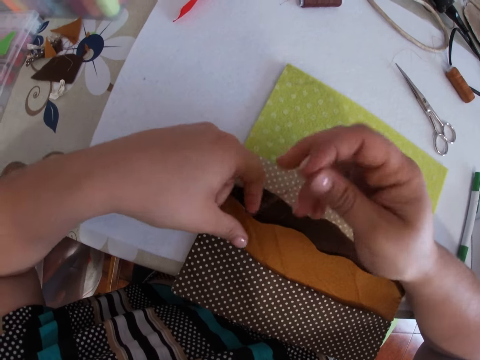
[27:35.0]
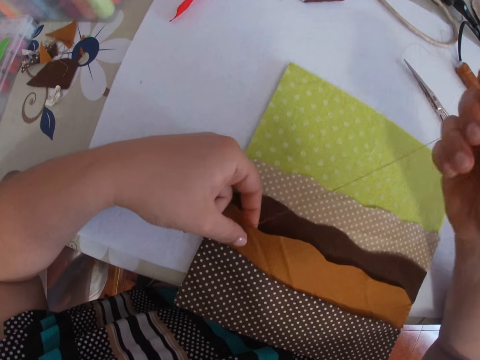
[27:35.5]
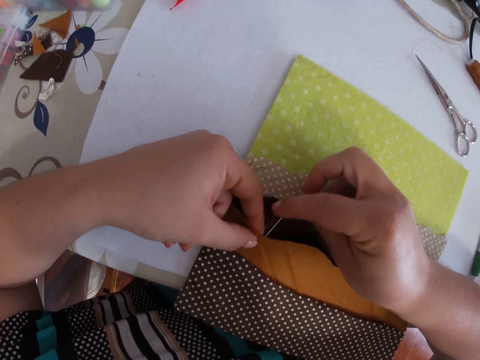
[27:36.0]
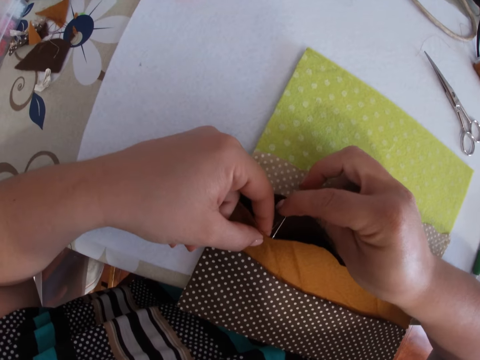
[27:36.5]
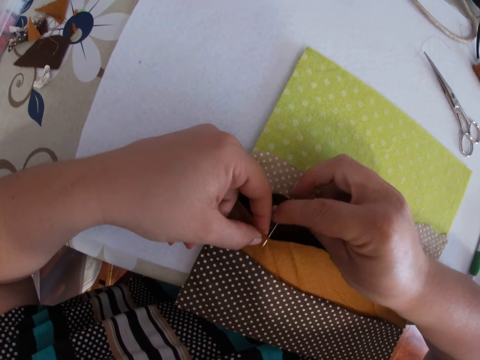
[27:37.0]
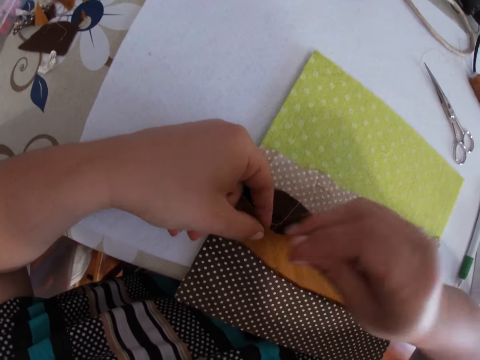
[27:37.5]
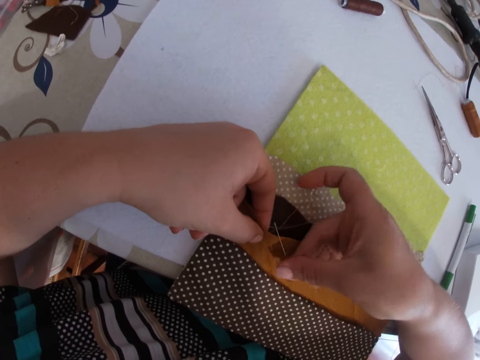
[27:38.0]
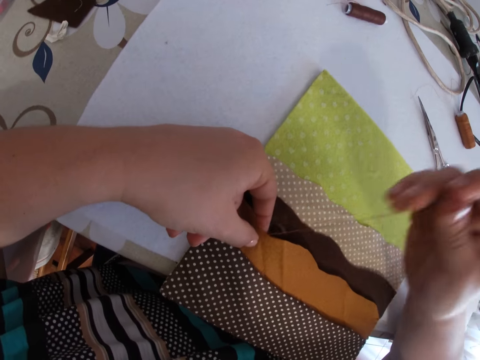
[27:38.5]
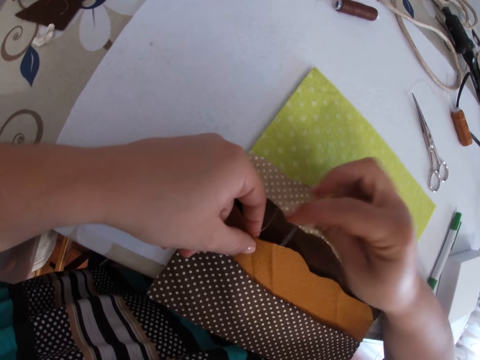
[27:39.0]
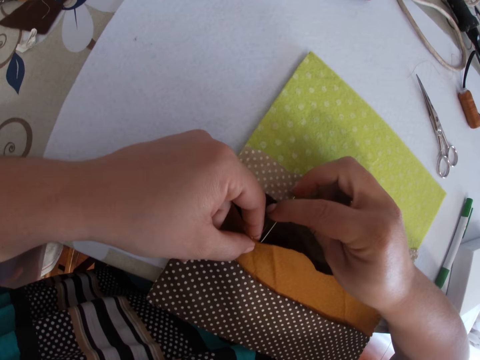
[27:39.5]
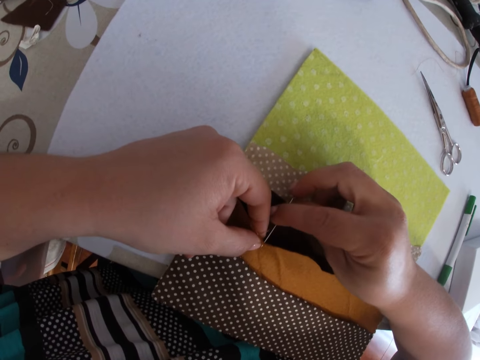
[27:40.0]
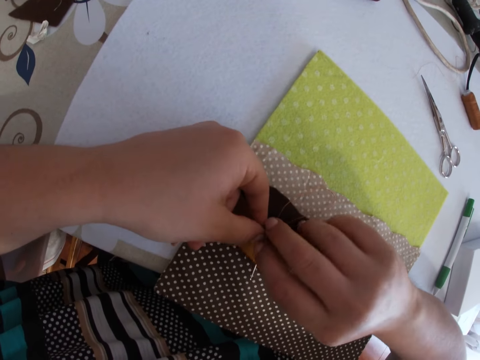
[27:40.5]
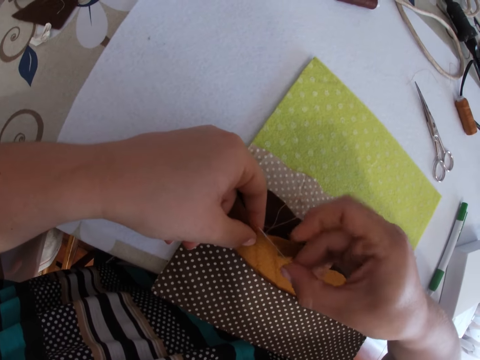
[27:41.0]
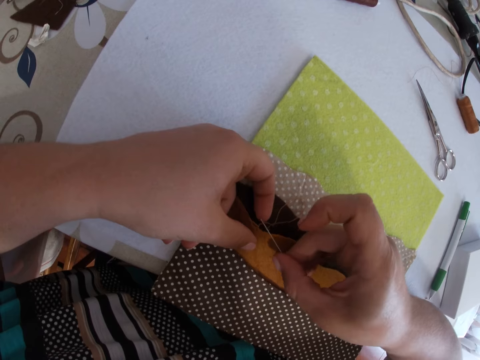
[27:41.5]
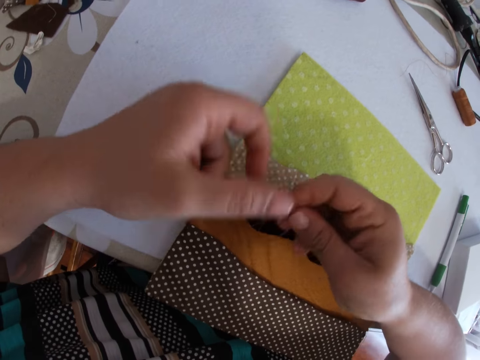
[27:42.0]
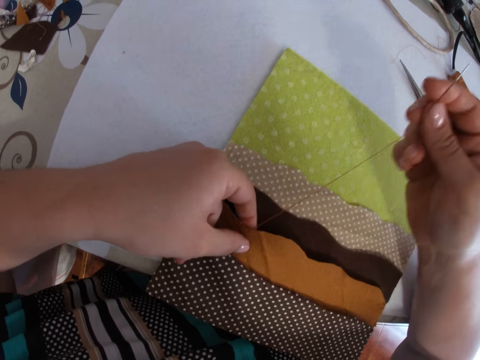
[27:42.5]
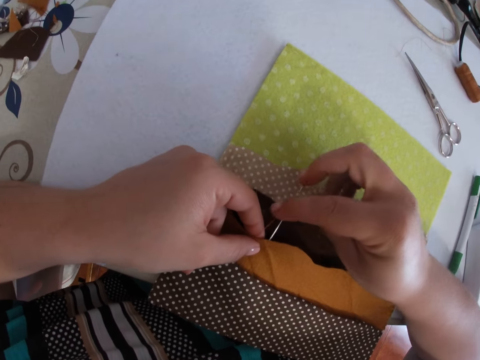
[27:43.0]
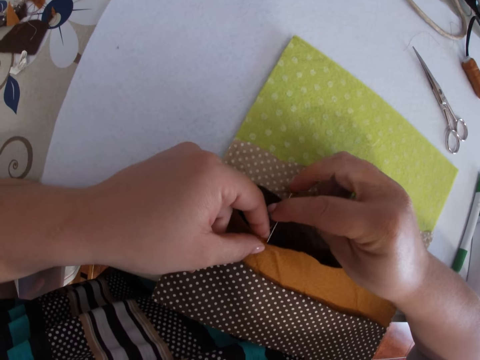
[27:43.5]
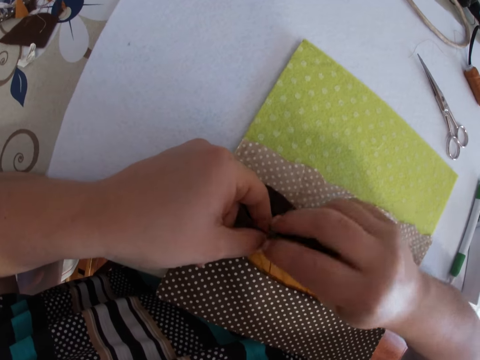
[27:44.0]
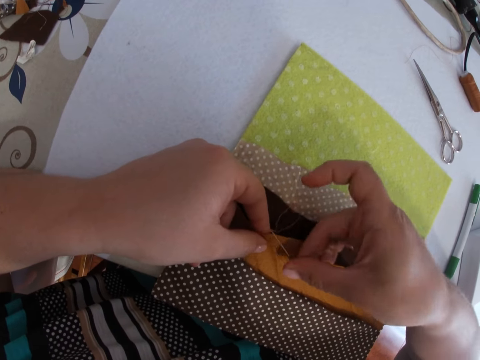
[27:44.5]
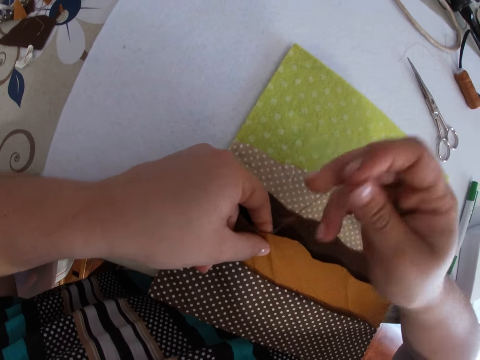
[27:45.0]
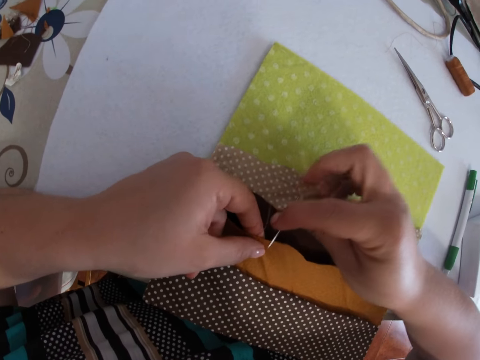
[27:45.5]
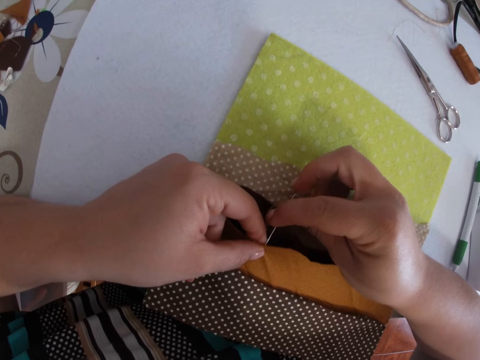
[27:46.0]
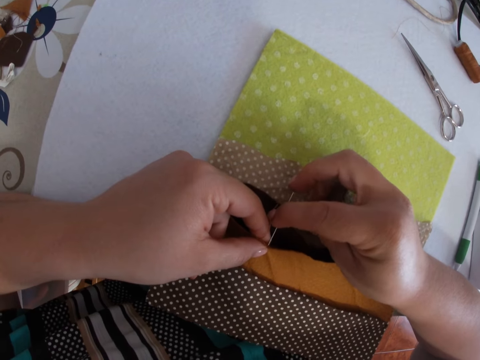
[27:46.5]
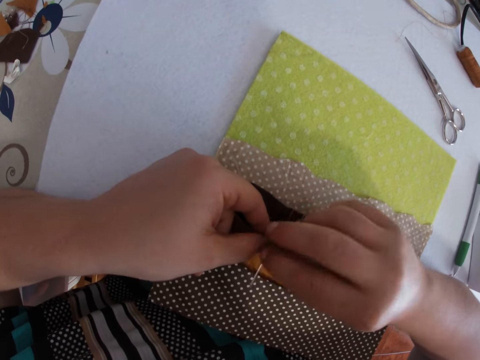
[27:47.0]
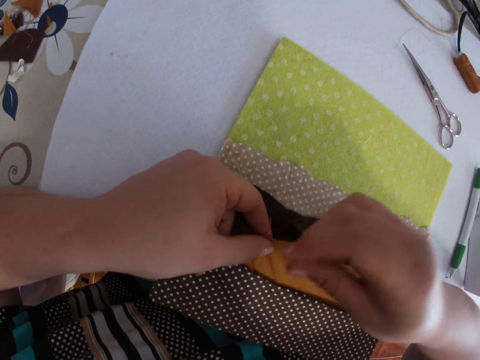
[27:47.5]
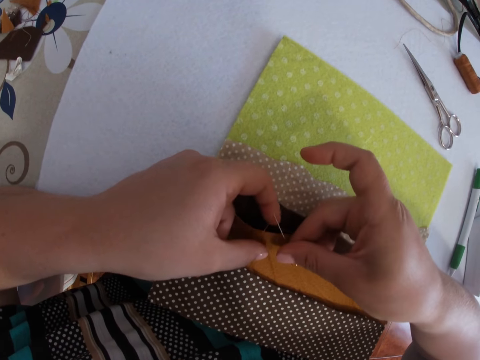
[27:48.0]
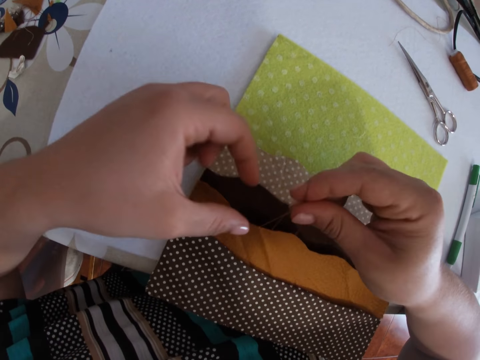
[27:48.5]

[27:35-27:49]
The camera wearer pulls a thread with a needle. They pierce the needle in a material. They pull the thread with the needle. They pierce the needle in the material. They pull the thread with the needle. They pierce the needle in the material. They pull the thread with the needle. They pierce the needle in the material.

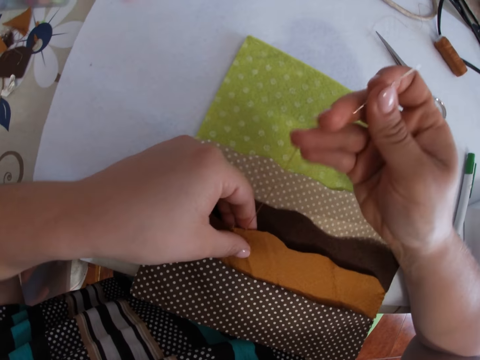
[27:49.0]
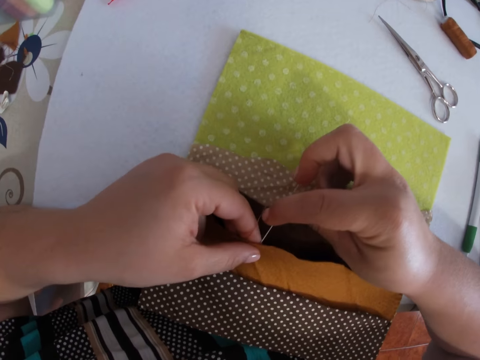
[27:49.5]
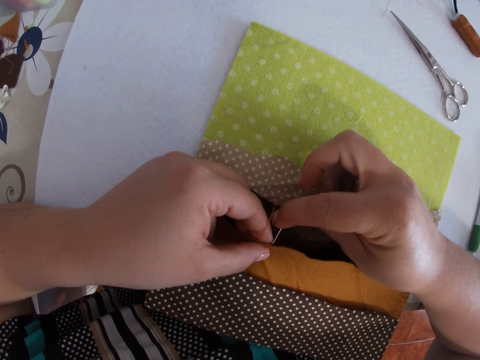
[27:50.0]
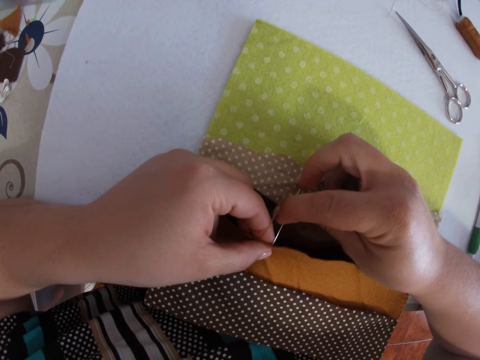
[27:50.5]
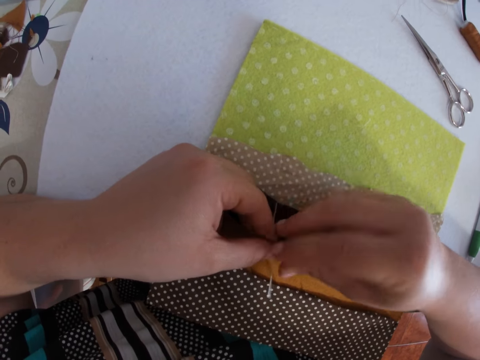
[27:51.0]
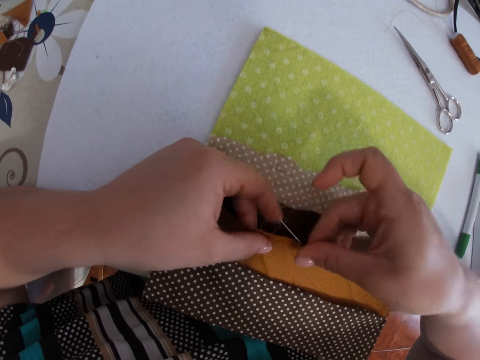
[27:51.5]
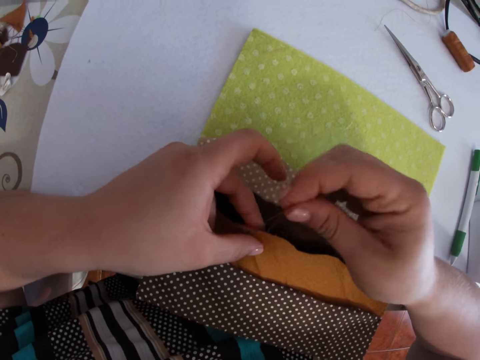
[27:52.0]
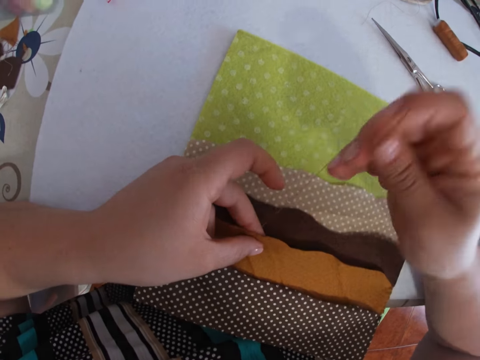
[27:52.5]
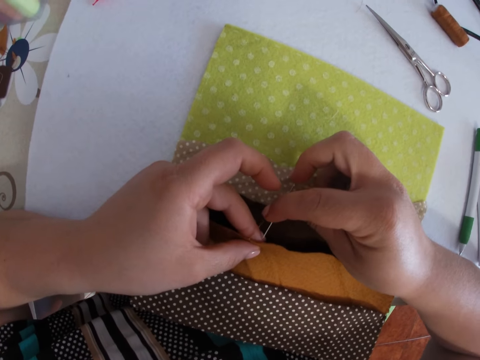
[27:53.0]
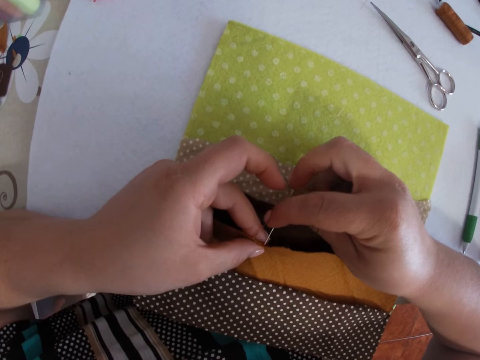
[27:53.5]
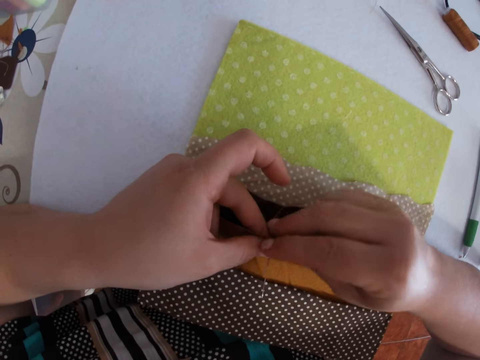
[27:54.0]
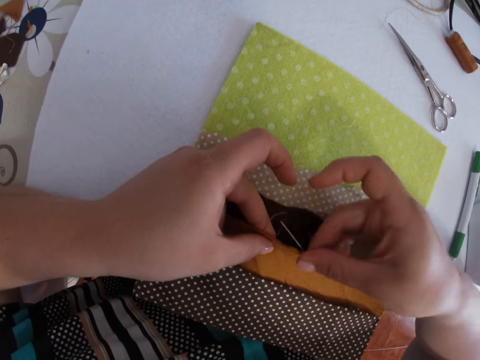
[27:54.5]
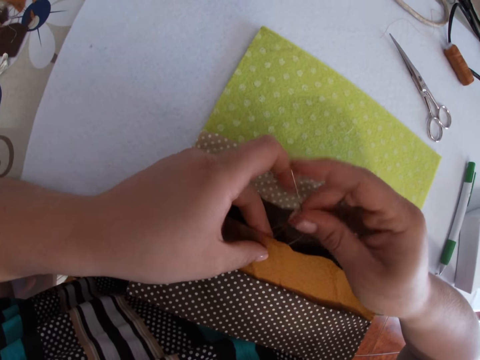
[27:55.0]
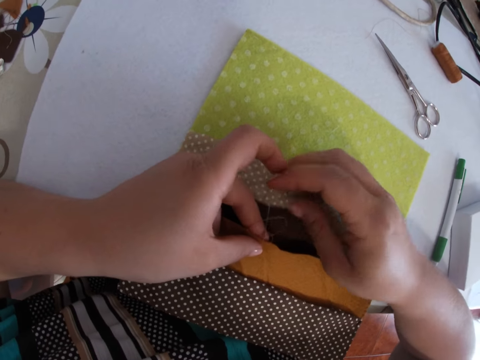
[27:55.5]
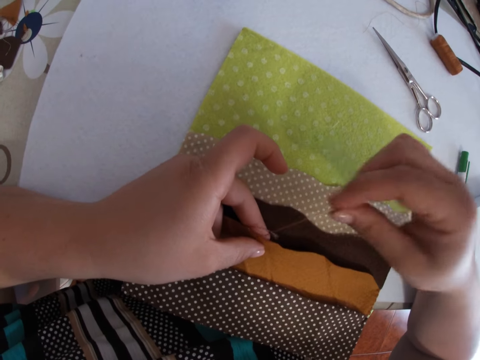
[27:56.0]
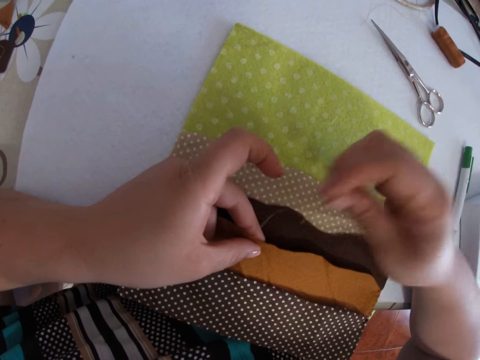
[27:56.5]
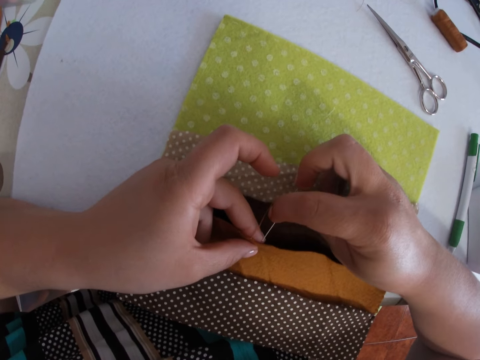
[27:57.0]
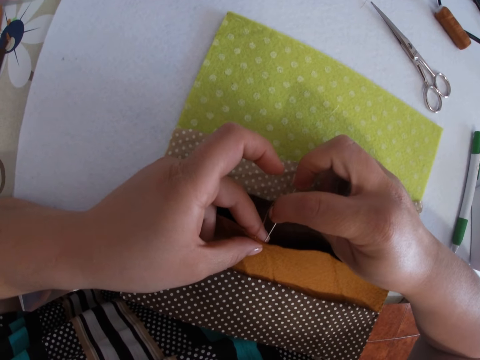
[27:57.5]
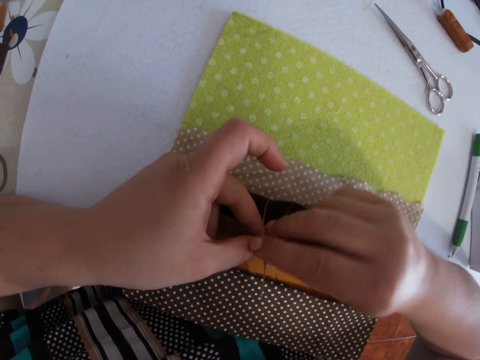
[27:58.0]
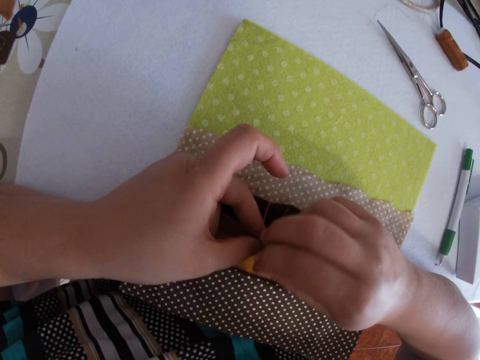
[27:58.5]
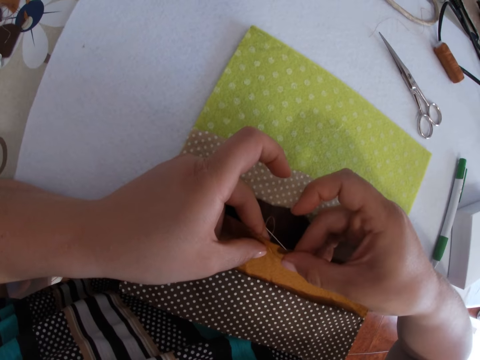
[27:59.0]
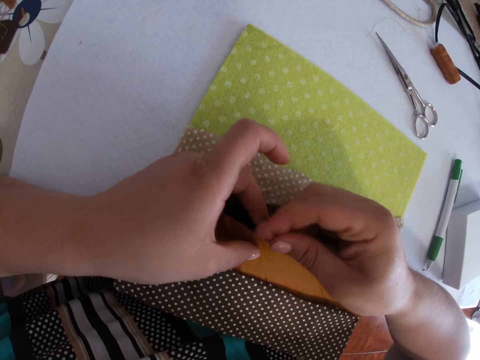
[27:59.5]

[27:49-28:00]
The camera wearer pulls a thread with a needle. They pierce the needle in a material. They pull the thread with the needle. They pierce the needle in the material. They pull the thread with the needle. They pierce the needle in the material.

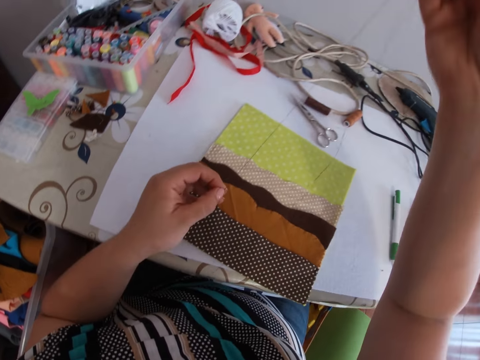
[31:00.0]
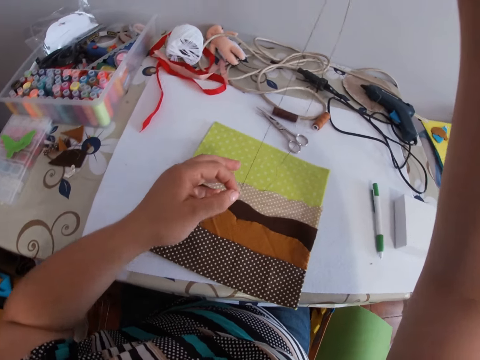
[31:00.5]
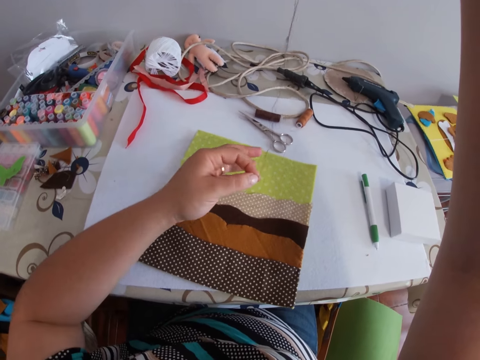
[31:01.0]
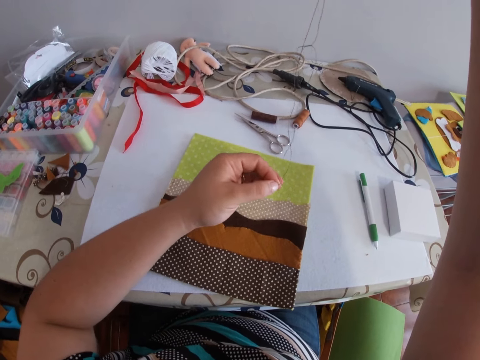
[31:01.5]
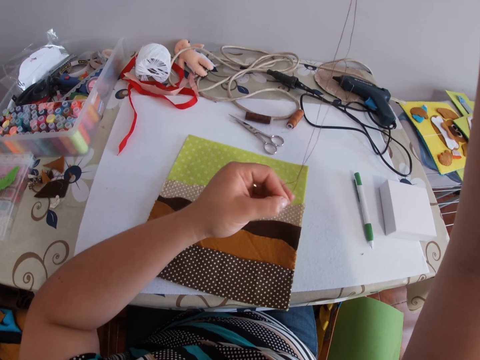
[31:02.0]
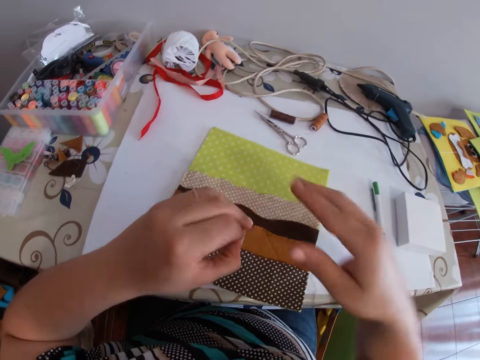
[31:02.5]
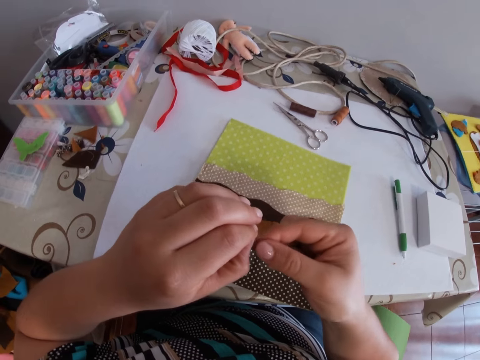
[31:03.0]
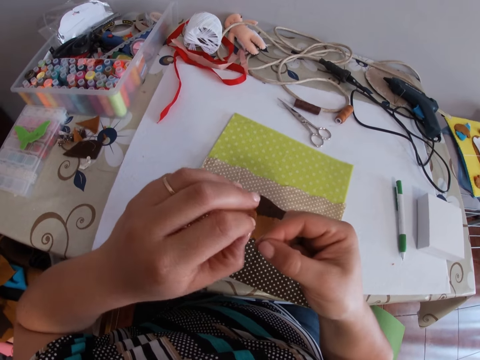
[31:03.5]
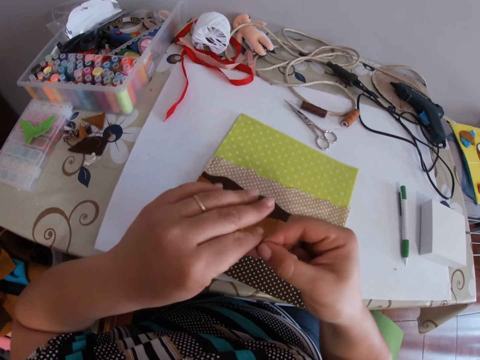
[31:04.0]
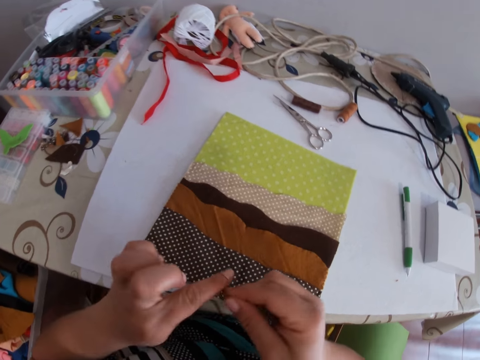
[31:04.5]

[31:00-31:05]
The camera wearer pulls a thread. They tie the tip of the thread with both hands.
